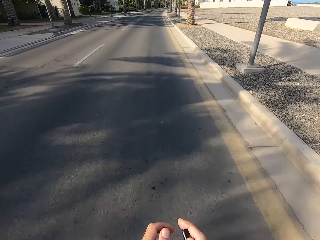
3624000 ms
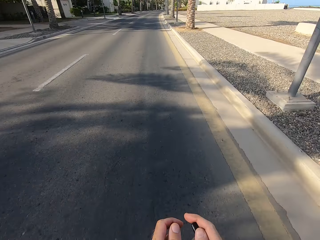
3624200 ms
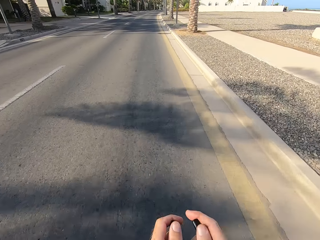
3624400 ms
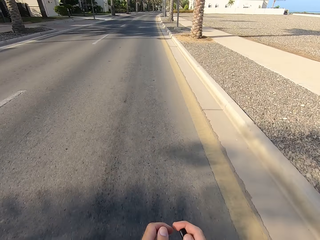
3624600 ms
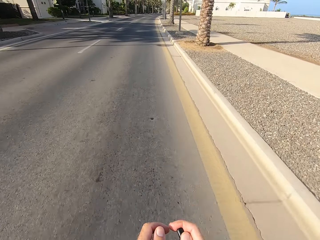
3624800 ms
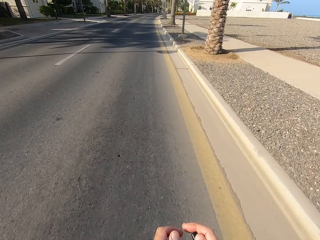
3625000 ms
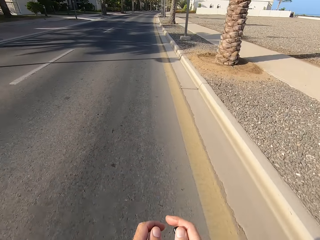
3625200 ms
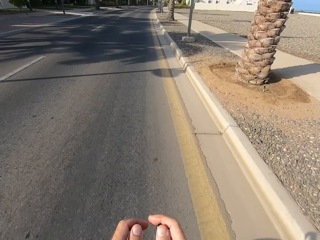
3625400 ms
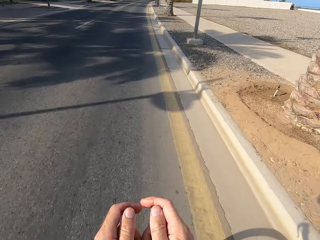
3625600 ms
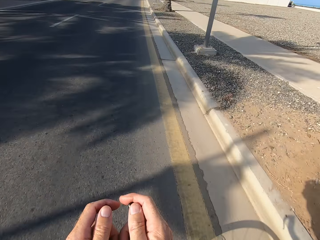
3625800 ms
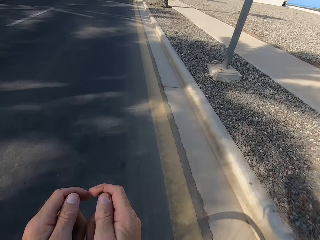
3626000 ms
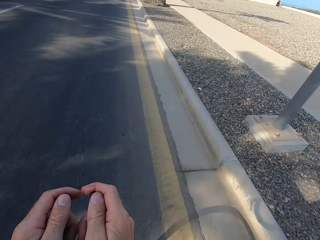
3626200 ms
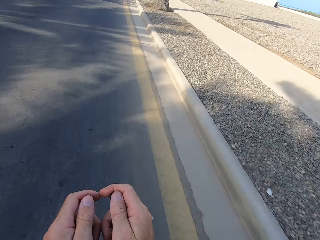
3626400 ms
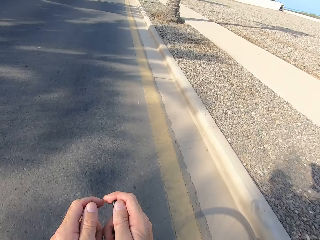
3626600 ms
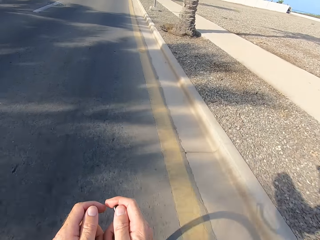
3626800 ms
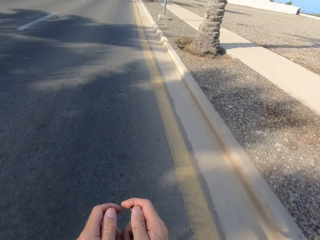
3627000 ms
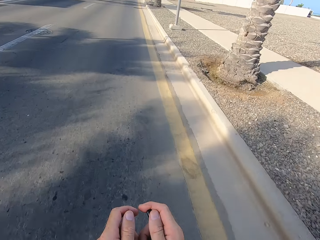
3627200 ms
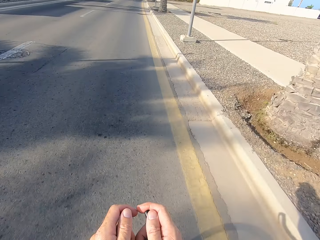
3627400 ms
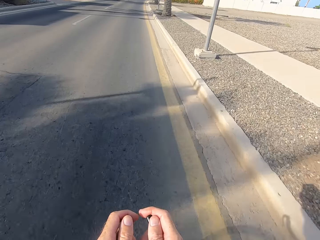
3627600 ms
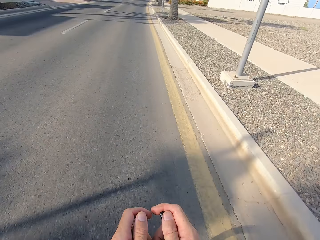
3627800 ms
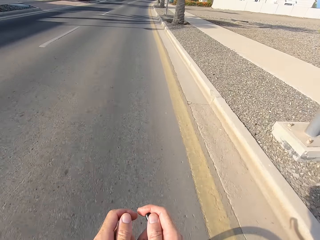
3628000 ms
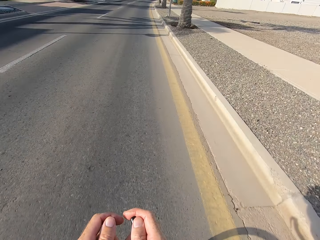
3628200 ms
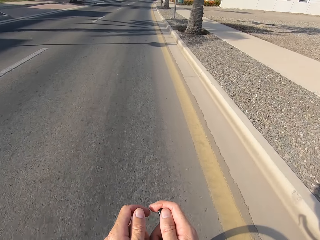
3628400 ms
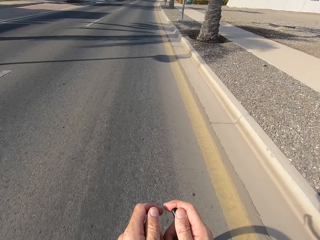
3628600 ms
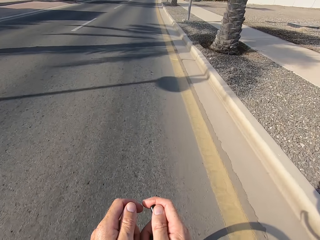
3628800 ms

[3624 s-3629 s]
The camera wearer cycles on the road.

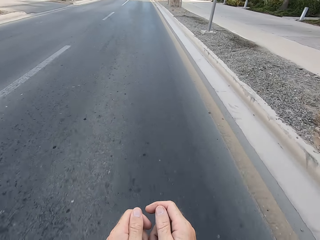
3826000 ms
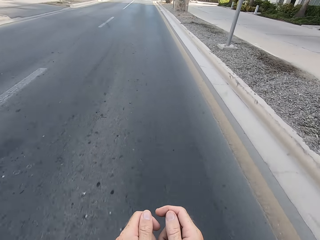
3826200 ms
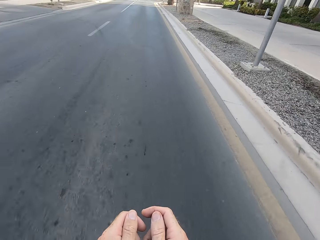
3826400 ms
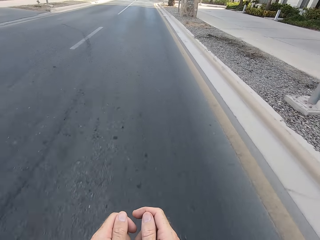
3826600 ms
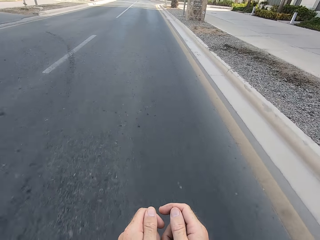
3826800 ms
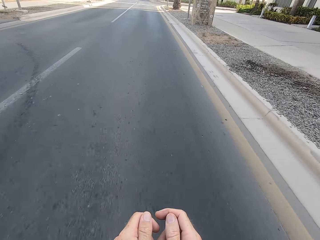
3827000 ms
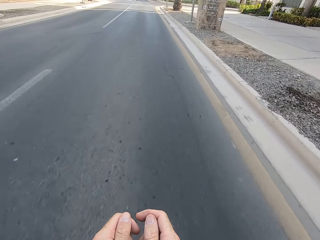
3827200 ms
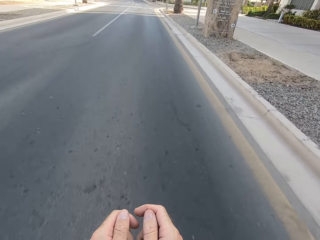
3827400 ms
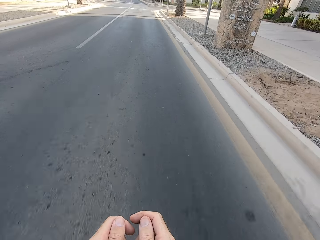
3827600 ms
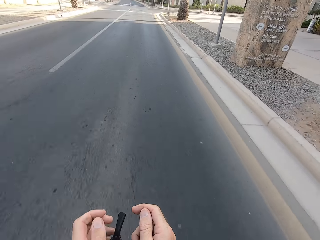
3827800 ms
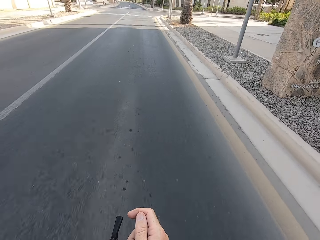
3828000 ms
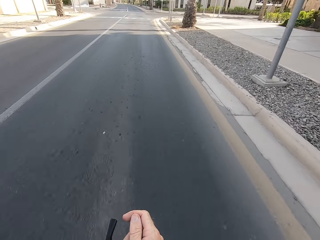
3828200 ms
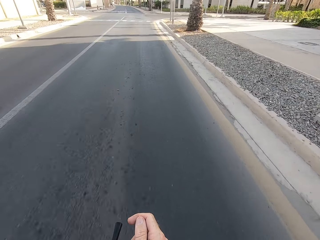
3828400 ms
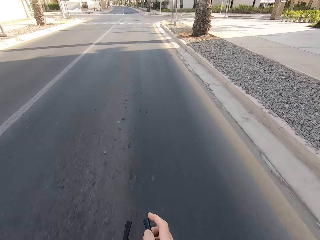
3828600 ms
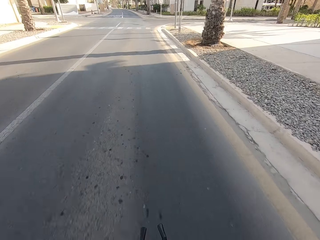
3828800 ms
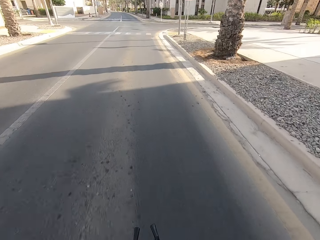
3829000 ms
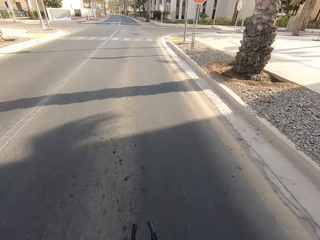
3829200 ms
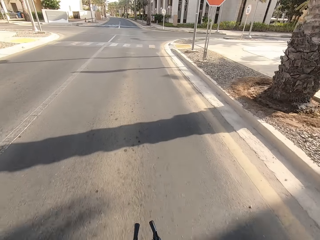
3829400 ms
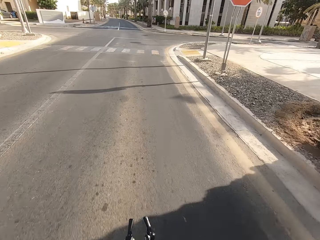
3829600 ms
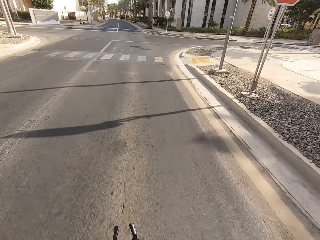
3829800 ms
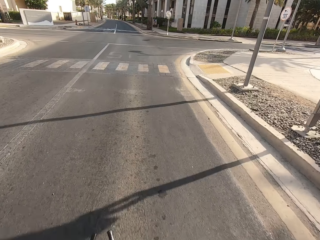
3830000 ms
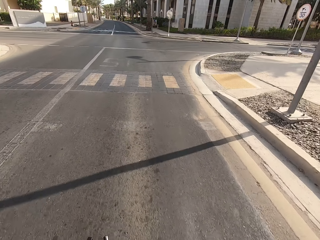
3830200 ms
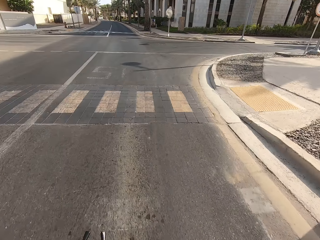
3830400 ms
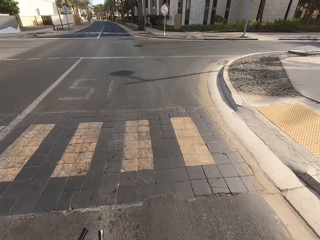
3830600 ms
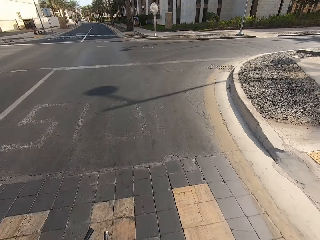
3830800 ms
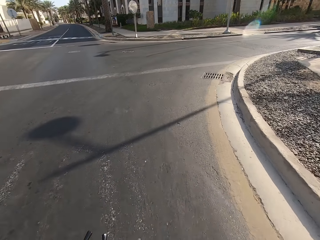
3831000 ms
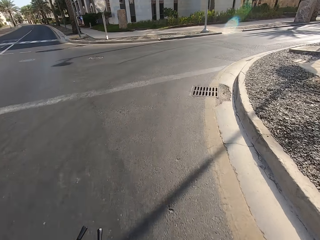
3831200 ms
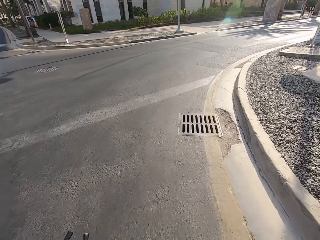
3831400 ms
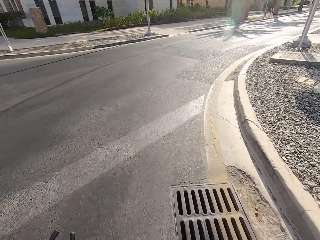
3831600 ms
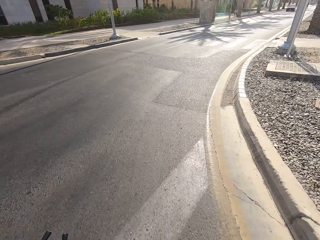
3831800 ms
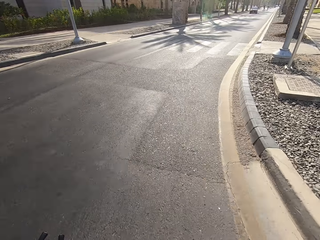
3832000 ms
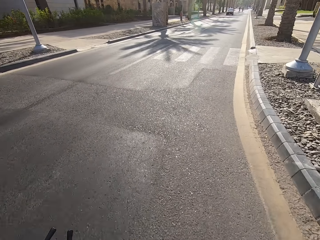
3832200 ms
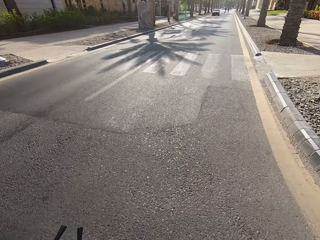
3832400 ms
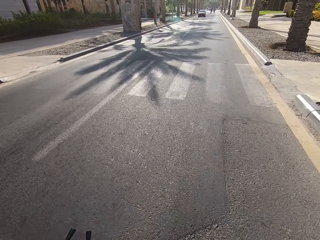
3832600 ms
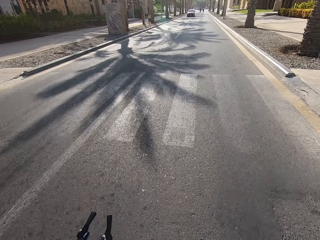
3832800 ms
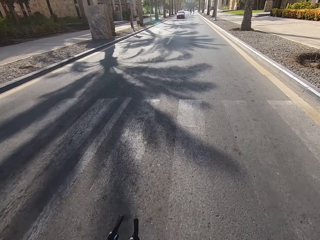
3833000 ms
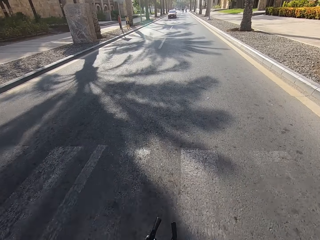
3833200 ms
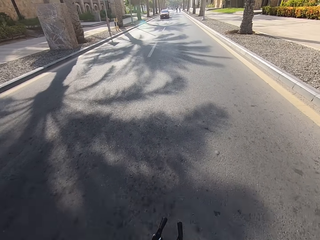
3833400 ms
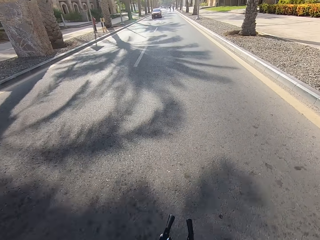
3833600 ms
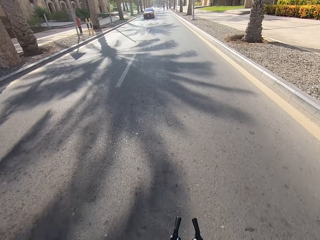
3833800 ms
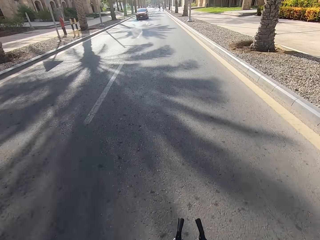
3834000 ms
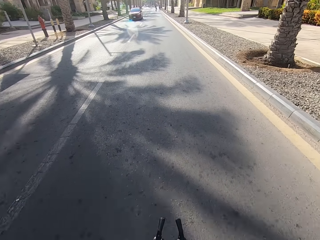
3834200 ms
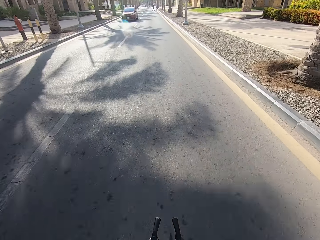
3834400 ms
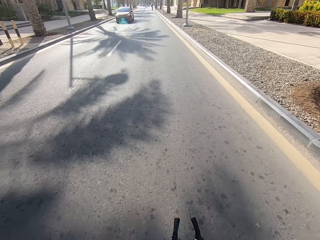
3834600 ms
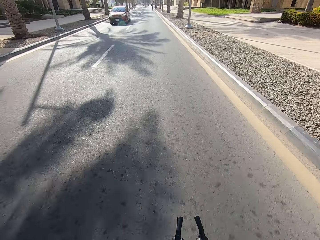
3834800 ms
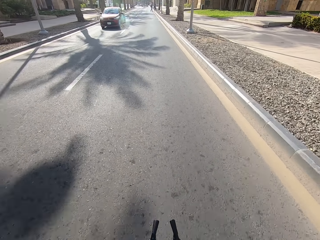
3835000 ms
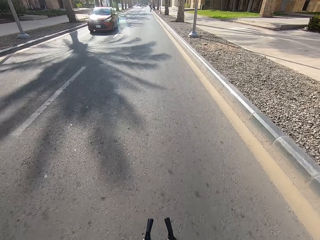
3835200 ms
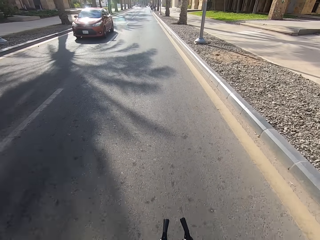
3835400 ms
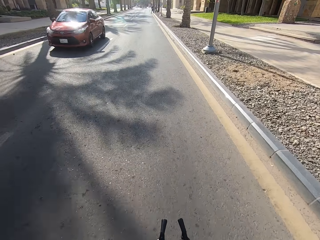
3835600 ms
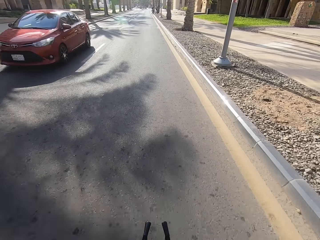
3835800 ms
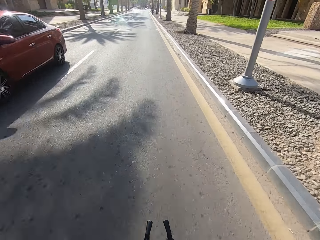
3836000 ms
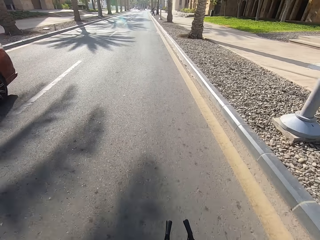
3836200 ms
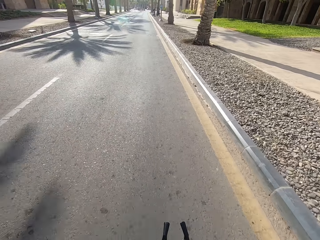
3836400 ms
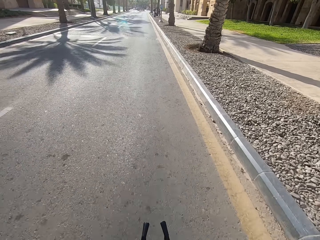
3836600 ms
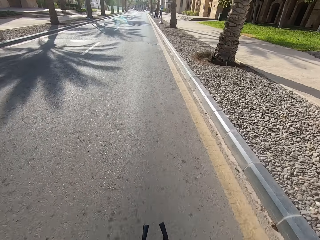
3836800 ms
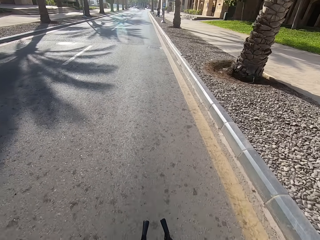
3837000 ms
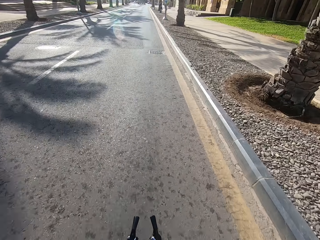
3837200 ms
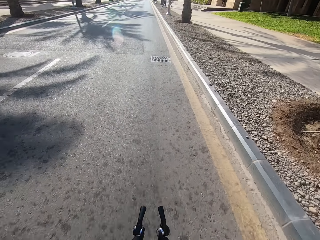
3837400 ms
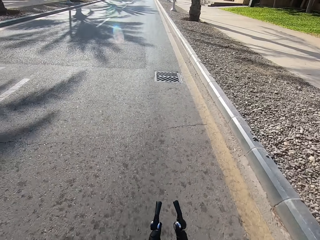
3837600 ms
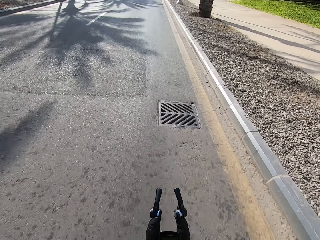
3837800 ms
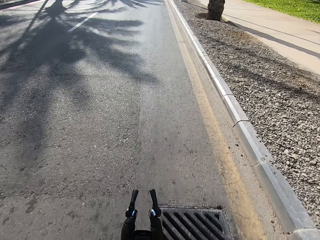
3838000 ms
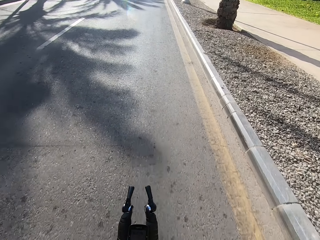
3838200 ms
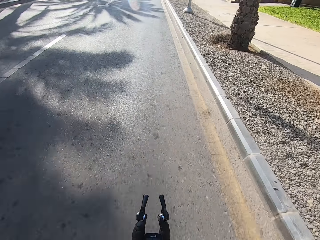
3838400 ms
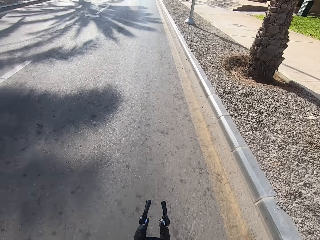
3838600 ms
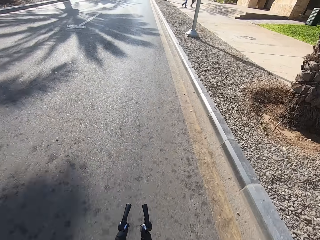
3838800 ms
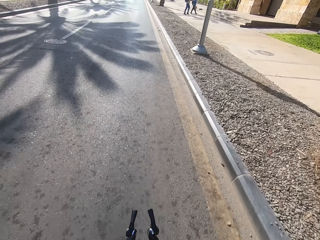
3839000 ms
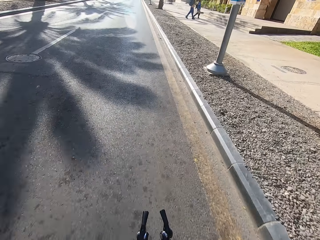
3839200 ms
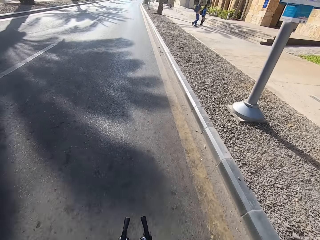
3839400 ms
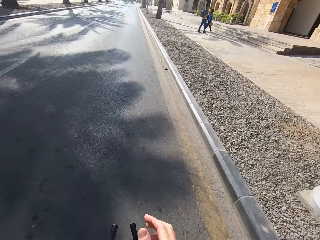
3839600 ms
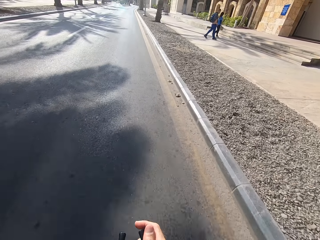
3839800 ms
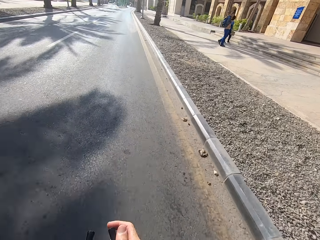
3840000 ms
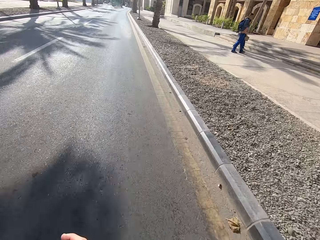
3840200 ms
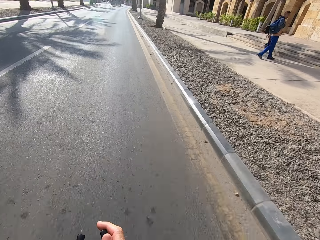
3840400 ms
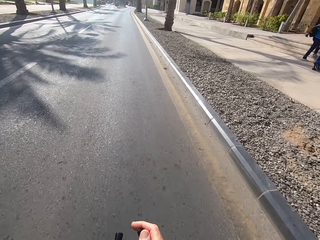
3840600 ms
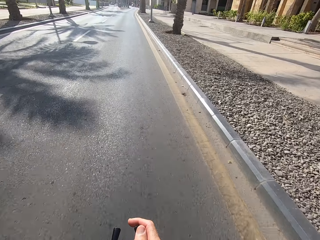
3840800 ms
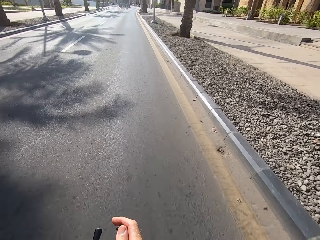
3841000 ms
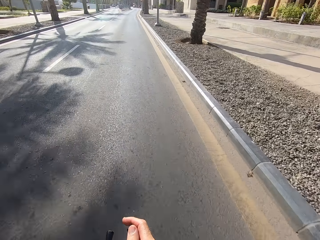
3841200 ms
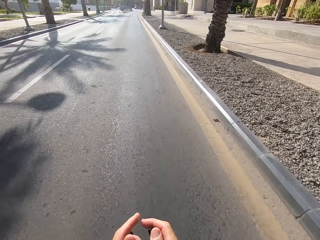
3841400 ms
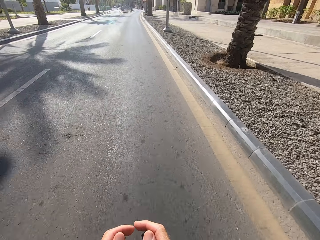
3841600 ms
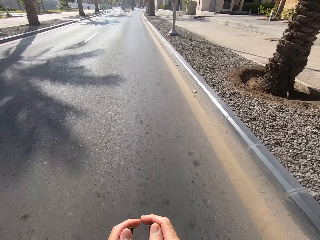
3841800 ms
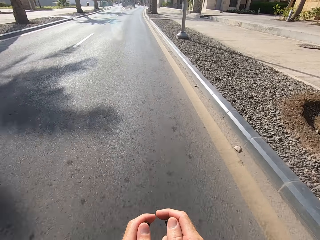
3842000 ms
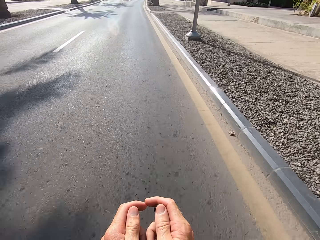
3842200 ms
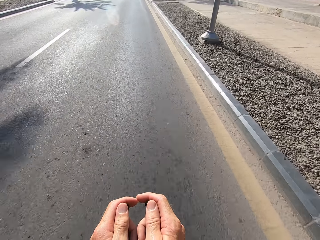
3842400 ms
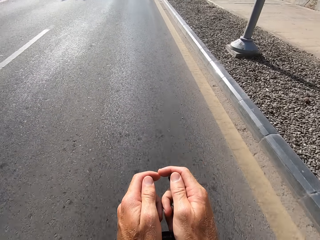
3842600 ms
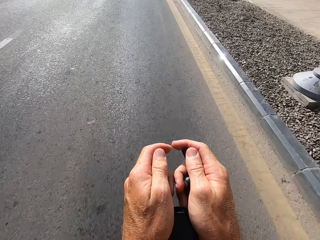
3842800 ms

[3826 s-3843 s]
The camera wearer swings the left hand. They touch something. They swing the right hand. They touch something. They cycle on the road. They swing the right hand. They hold the bike rest handlebar. They swing the left hand. They hold the bike rest handlebar. They cycle on the road.
